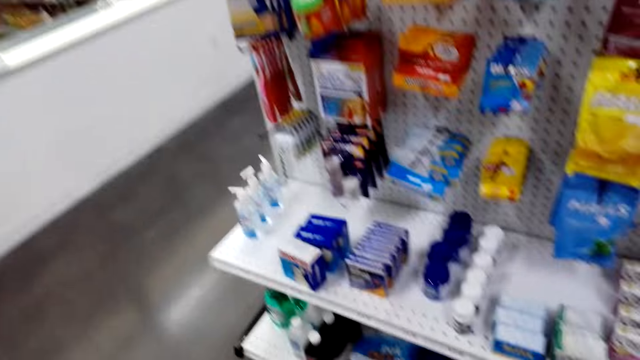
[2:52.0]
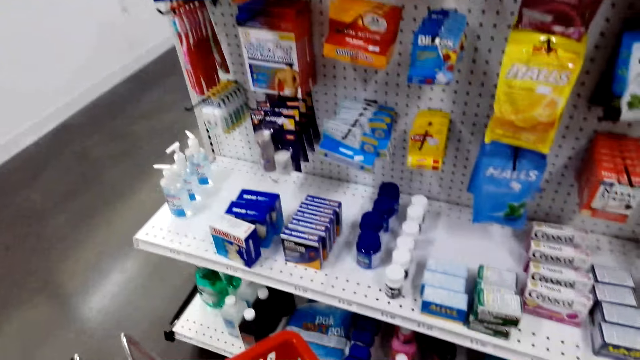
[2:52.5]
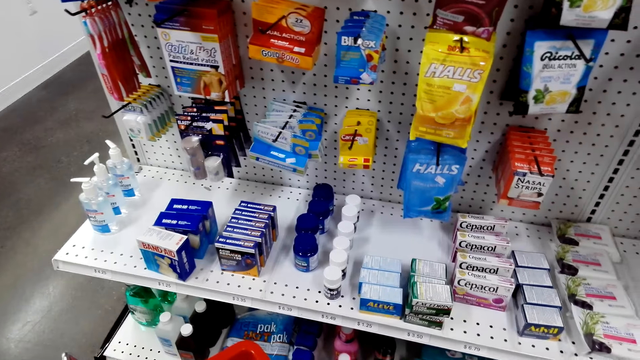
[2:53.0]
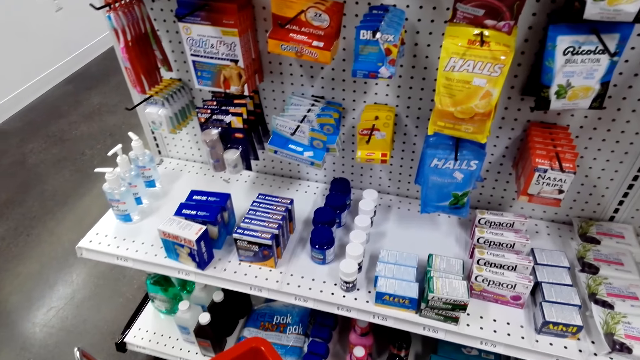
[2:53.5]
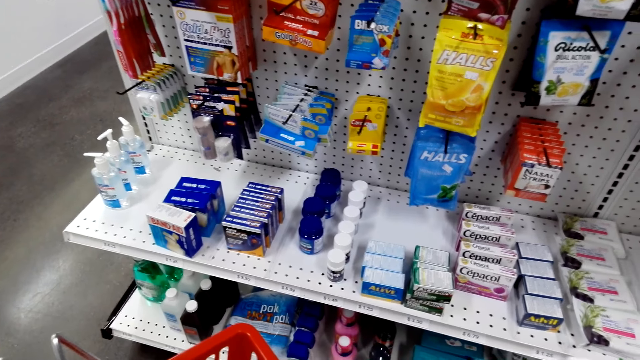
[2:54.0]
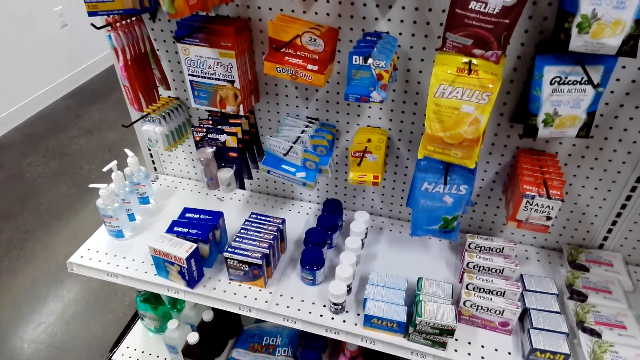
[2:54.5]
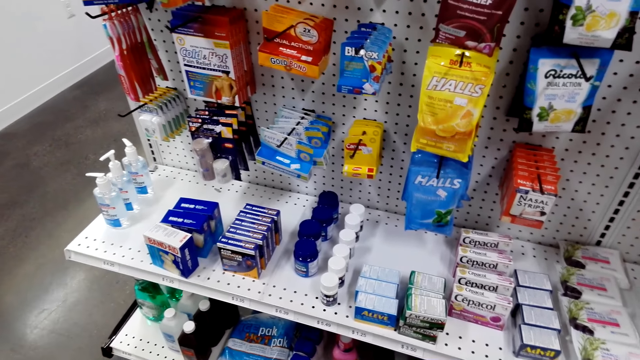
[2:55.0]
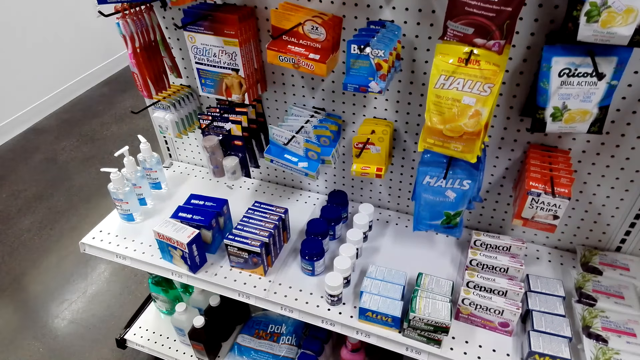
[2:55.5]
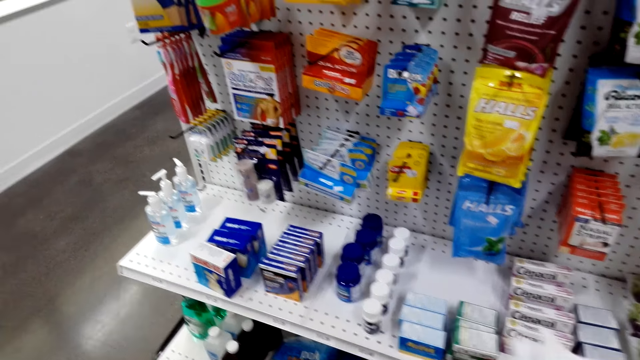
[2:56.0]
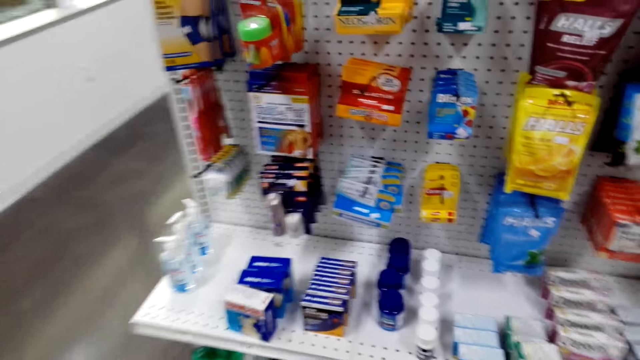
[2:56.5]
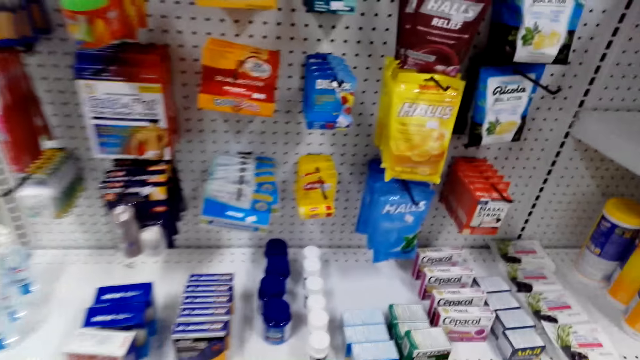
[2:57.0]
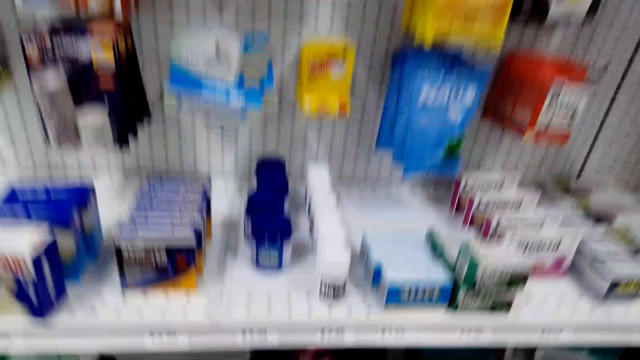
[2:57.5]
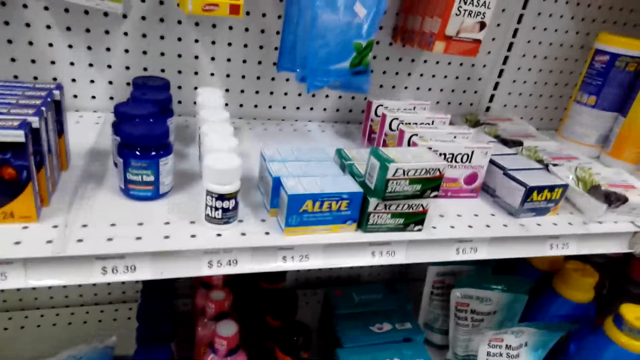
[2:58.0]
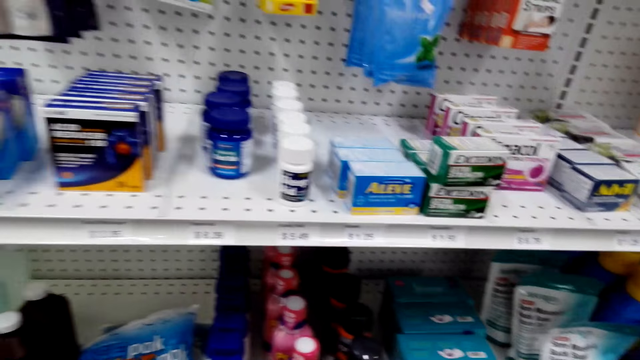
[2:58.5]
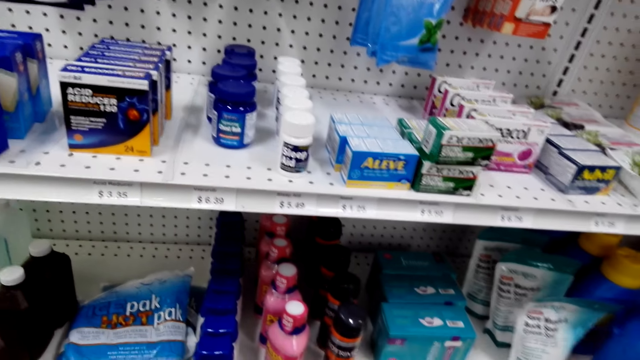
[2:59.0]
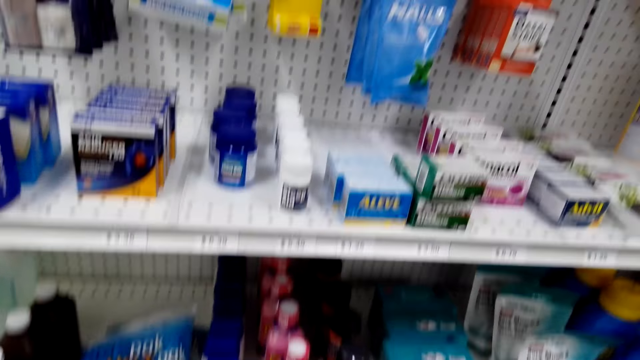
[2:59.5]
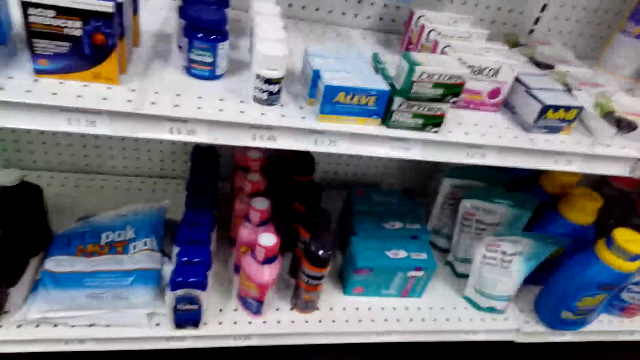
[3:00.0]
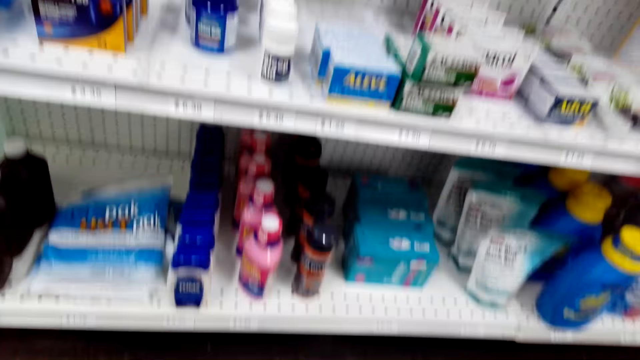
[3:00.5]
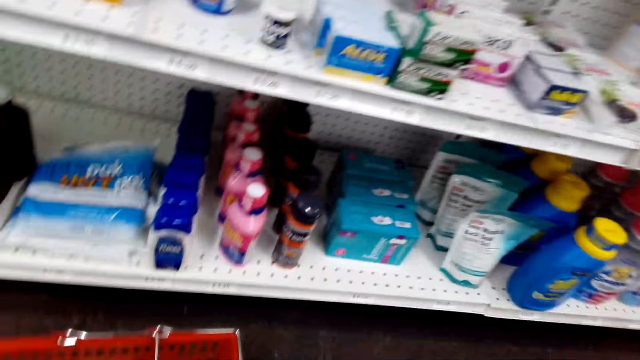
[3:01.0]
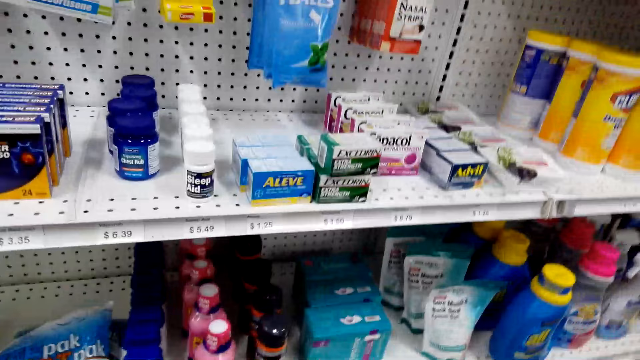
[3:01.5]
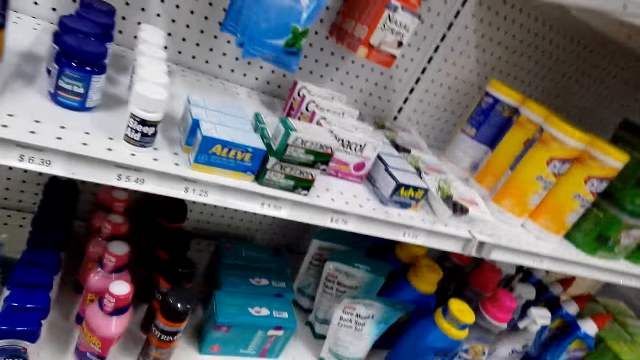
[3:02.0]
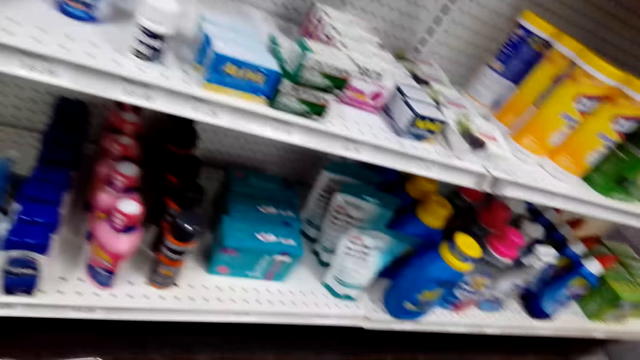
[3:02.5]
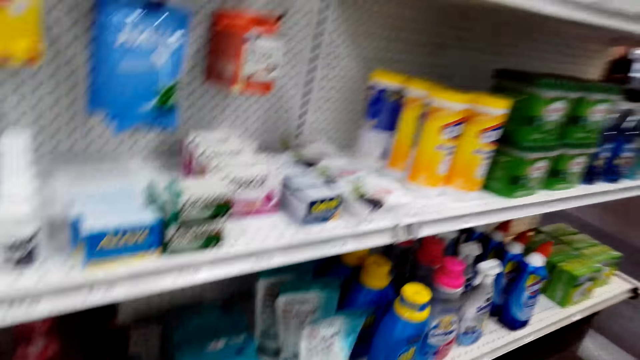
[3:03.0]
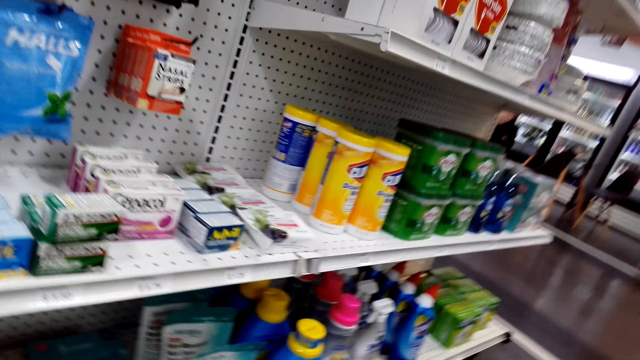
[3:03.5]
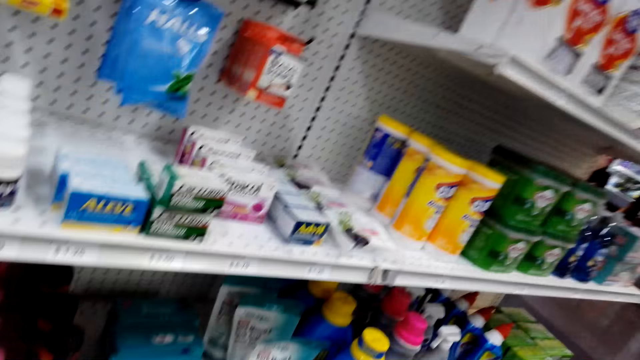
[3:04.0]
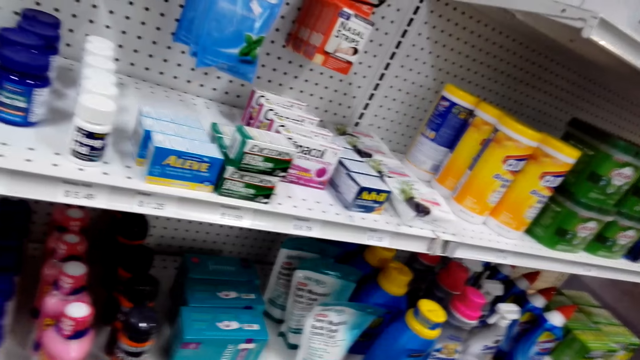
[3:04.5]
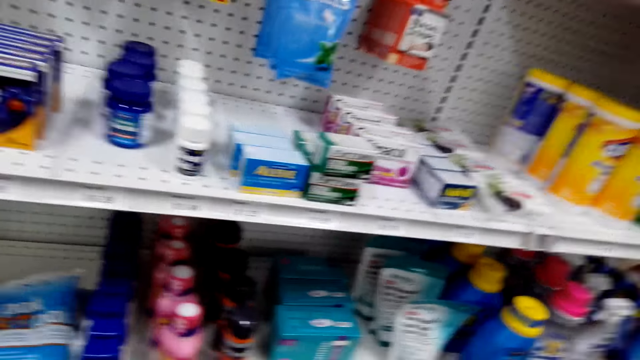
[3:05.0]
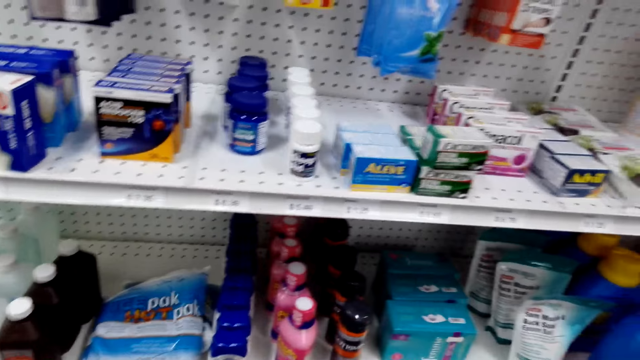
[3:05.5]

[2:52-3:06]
The camera wearer stares at the products. They squat down and look in the shelves.

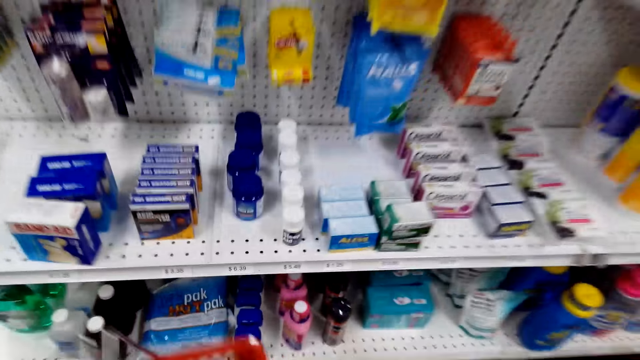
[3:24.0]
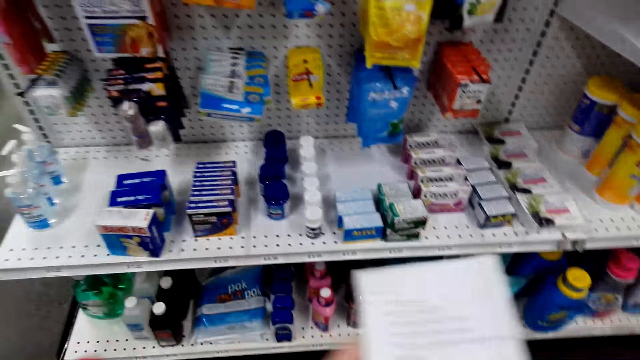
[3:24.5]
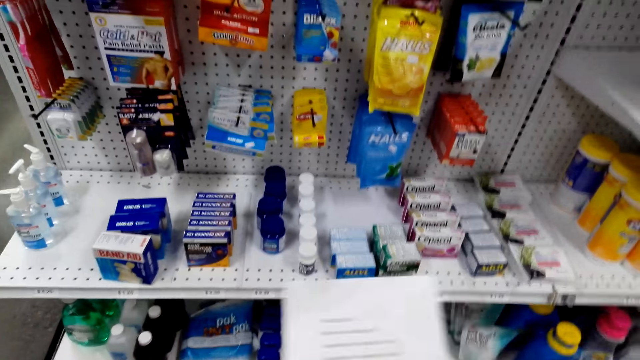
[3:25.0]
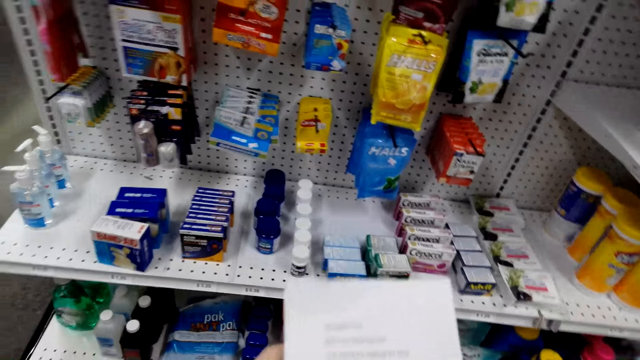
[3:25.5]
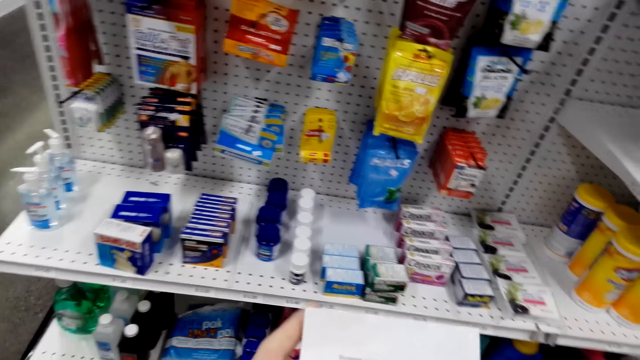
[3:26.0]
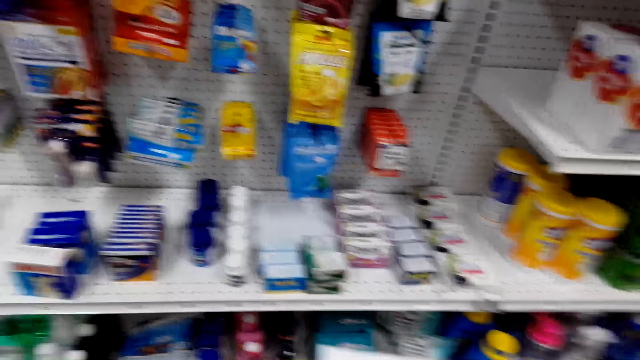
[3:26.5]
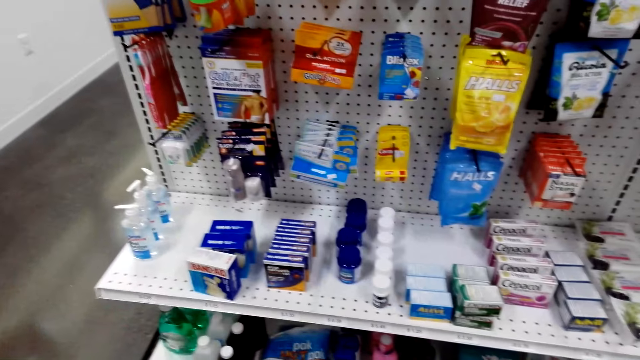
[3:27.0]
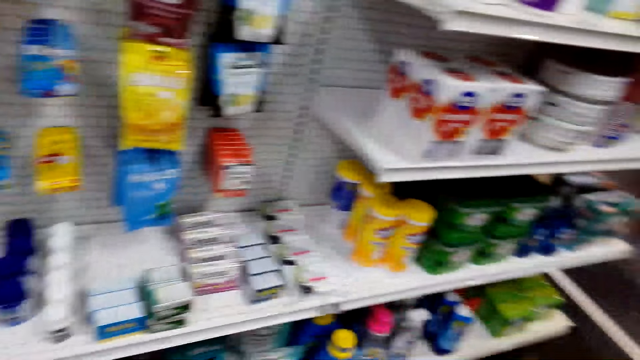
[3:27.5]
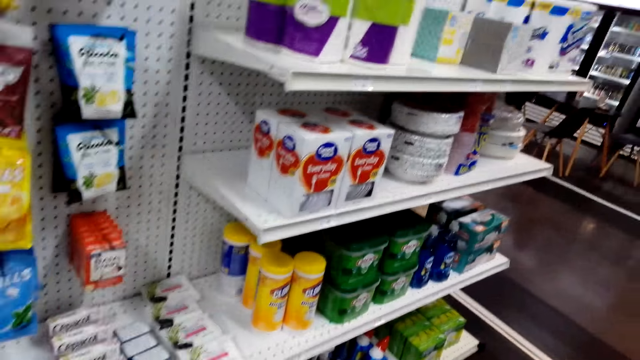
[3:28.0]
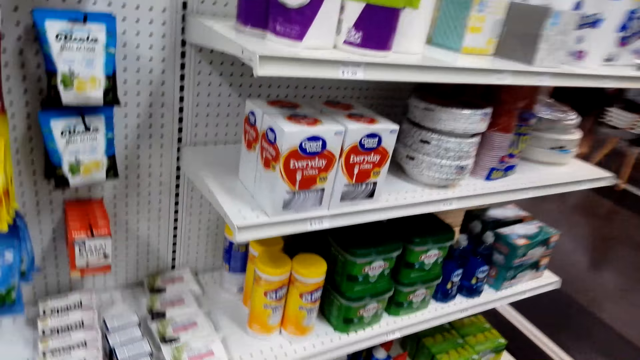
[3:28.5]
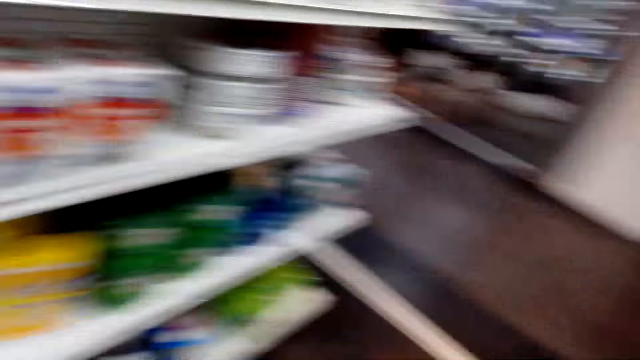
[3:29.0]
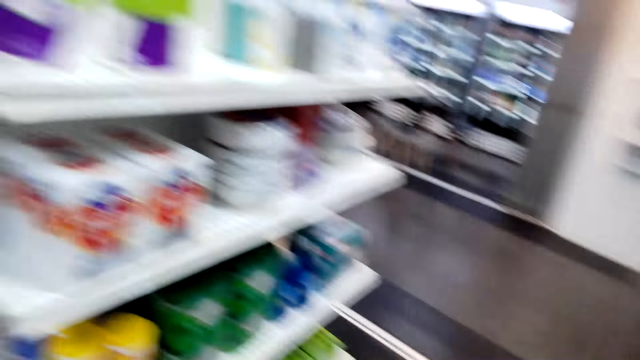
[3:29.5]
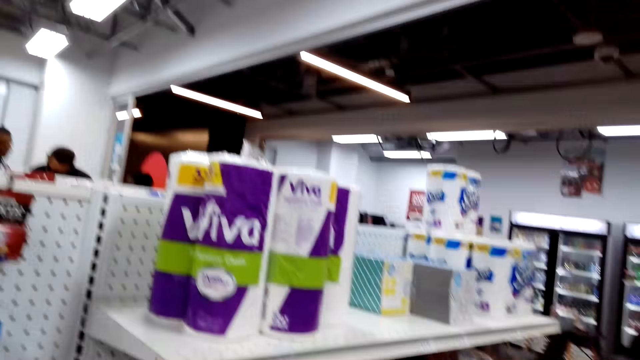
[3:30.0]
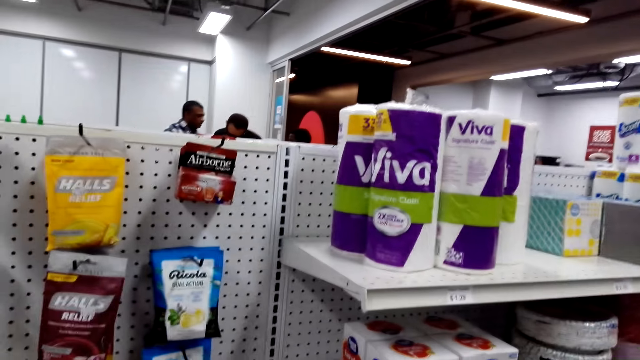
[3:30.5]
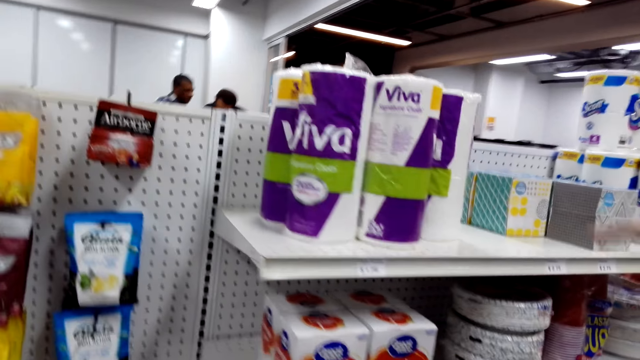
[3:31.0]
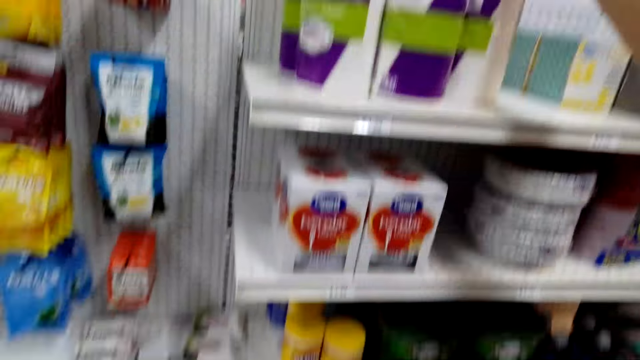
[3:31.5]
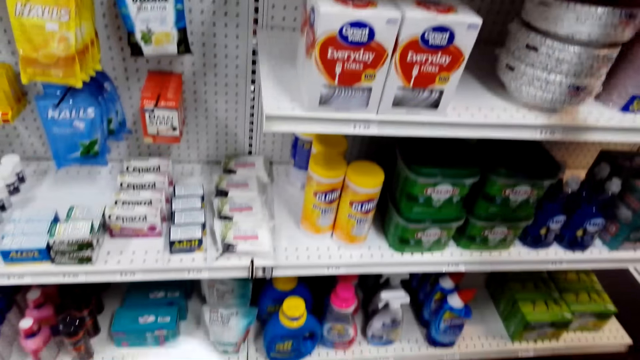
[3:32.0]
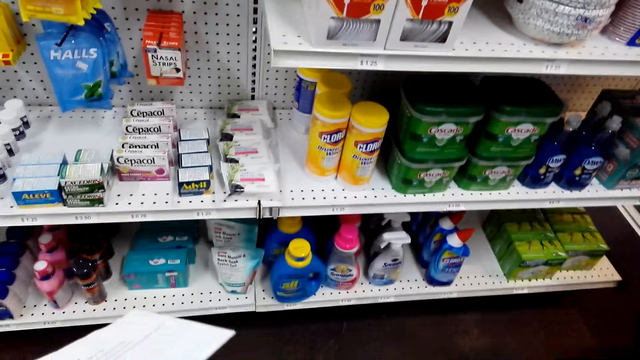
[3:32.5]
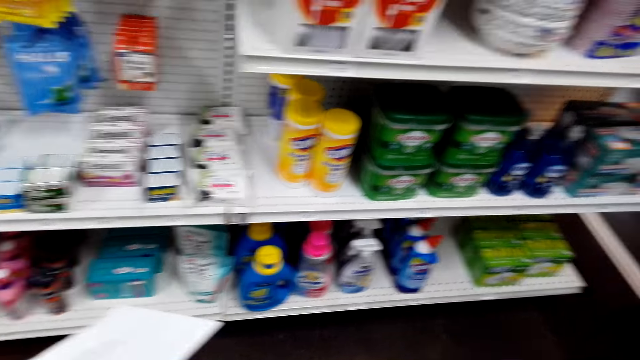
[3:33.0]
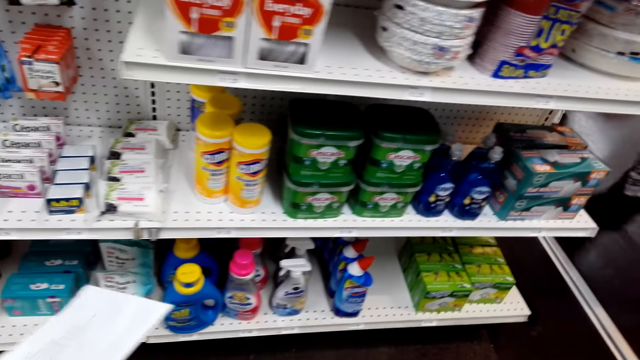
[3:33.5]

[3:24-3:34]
The camera wearer holds a paper. They touch a tissue.
